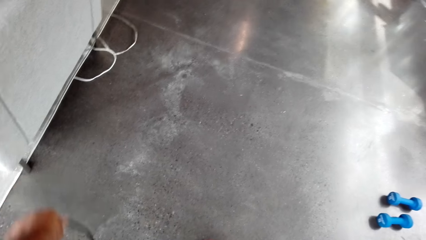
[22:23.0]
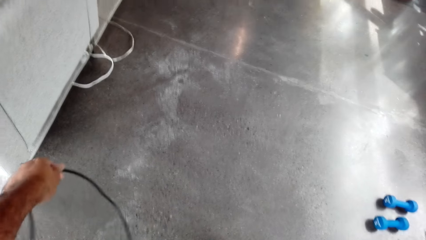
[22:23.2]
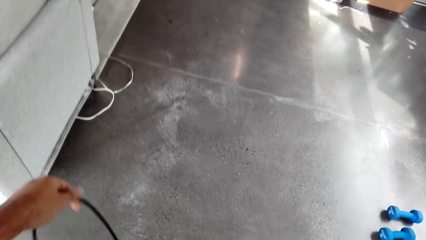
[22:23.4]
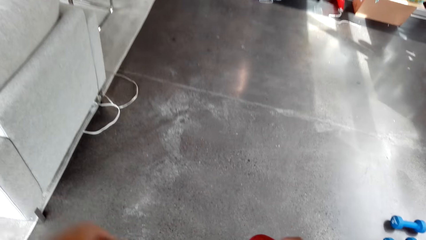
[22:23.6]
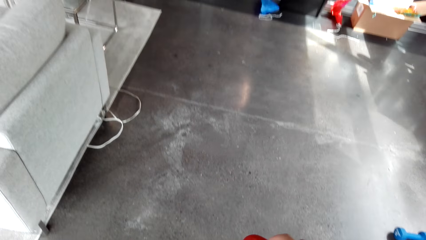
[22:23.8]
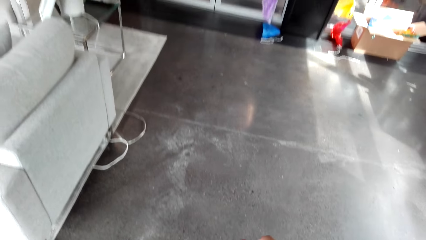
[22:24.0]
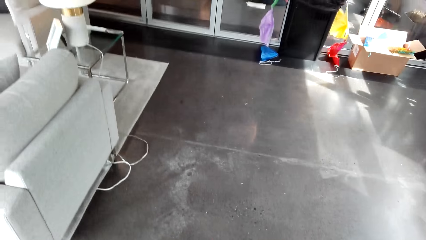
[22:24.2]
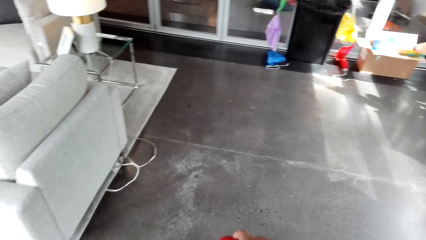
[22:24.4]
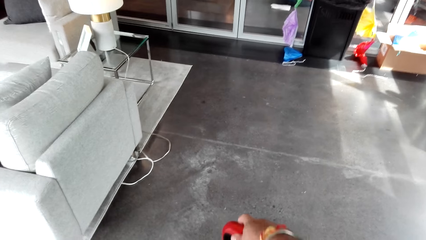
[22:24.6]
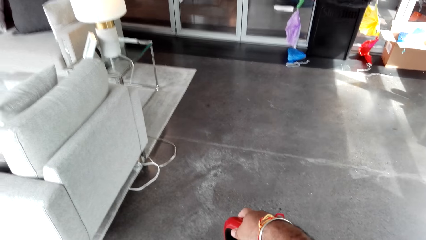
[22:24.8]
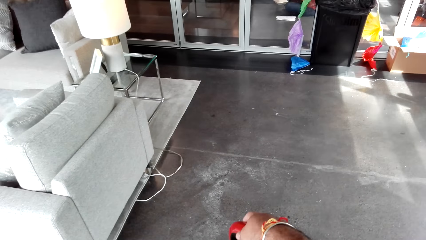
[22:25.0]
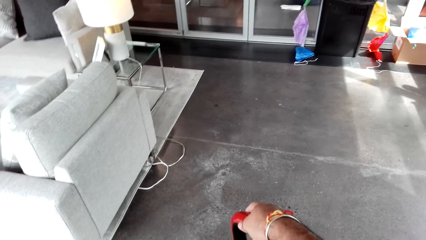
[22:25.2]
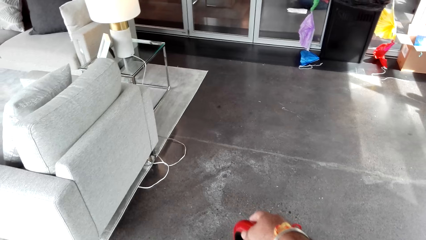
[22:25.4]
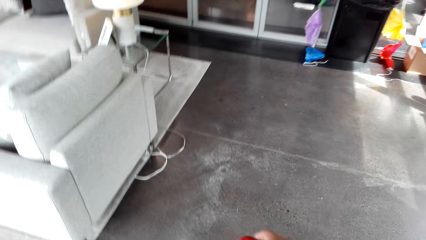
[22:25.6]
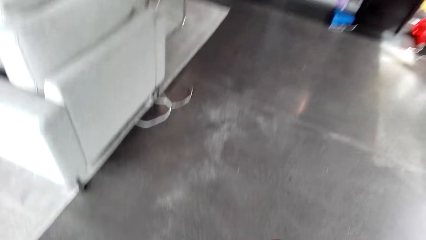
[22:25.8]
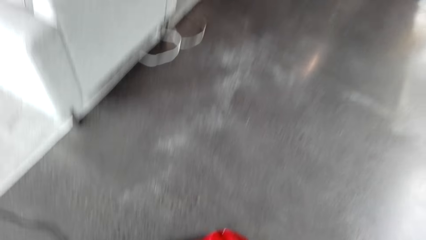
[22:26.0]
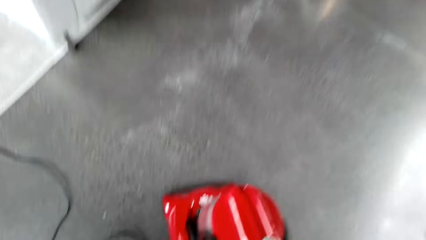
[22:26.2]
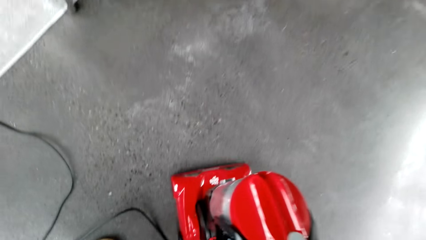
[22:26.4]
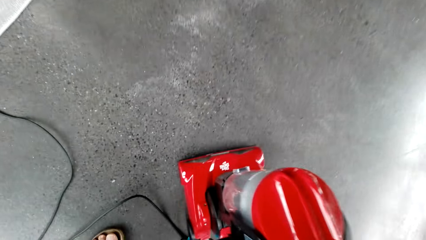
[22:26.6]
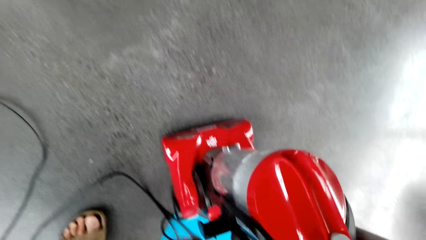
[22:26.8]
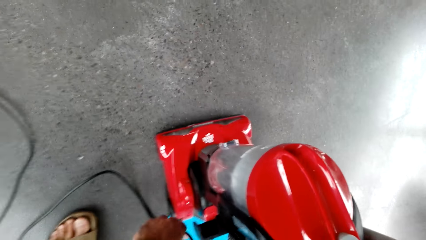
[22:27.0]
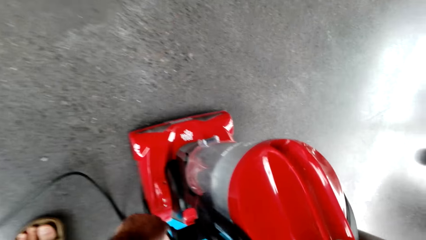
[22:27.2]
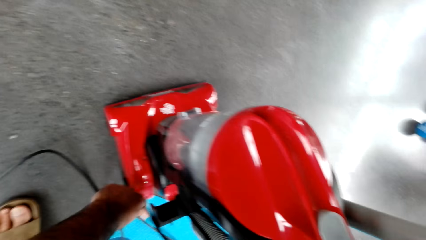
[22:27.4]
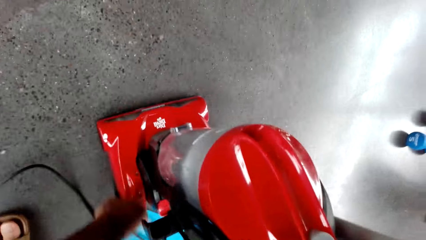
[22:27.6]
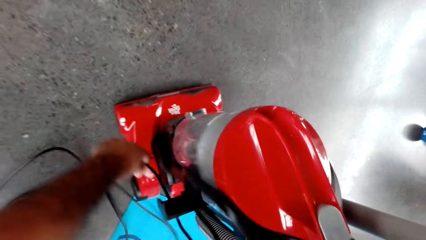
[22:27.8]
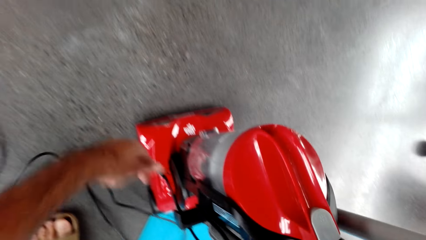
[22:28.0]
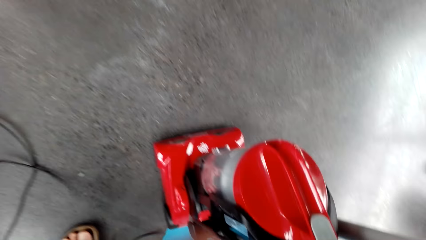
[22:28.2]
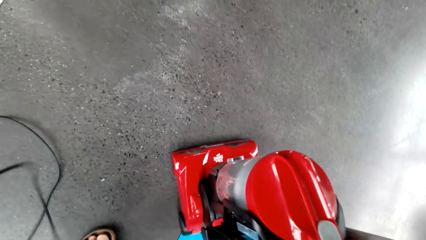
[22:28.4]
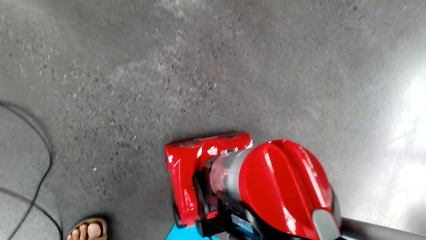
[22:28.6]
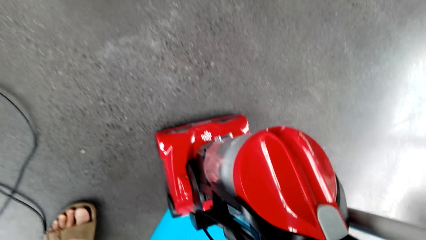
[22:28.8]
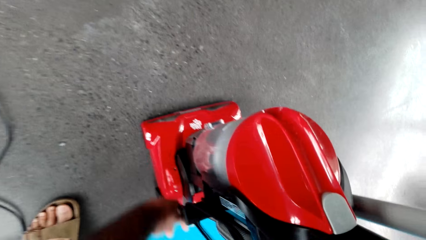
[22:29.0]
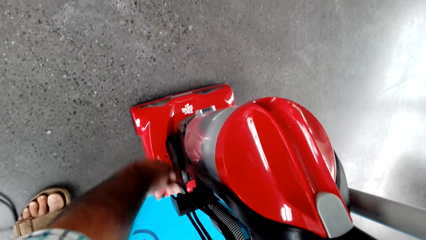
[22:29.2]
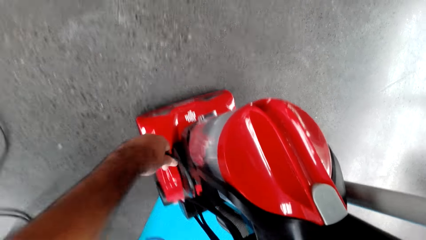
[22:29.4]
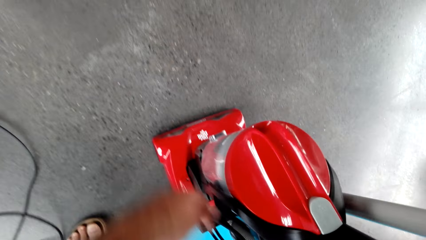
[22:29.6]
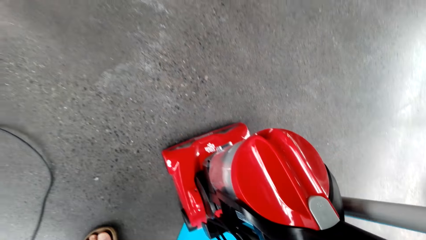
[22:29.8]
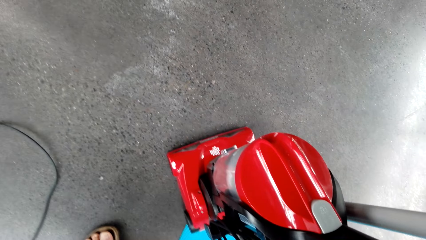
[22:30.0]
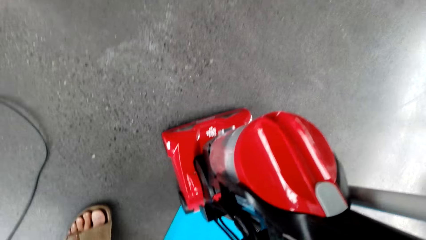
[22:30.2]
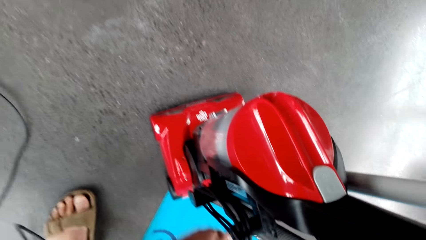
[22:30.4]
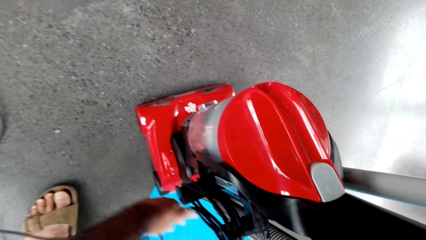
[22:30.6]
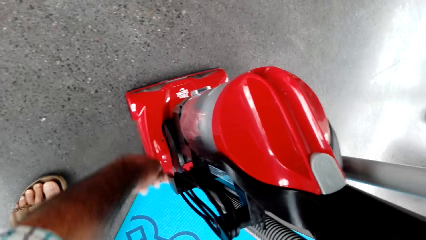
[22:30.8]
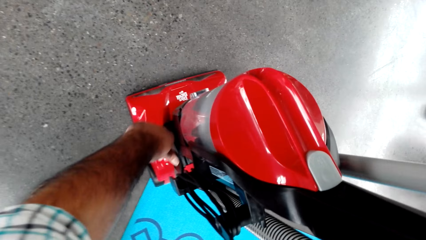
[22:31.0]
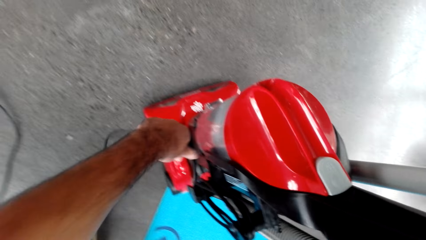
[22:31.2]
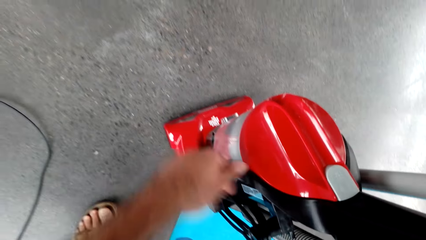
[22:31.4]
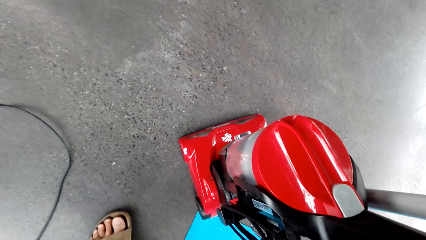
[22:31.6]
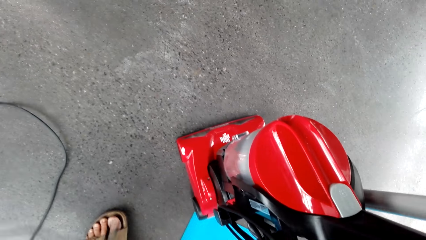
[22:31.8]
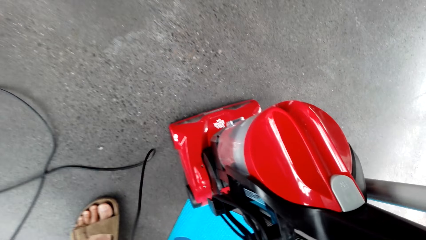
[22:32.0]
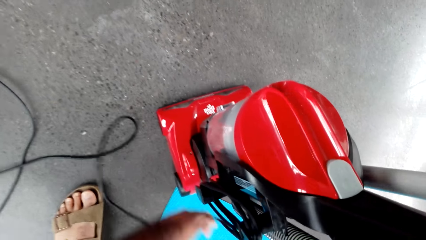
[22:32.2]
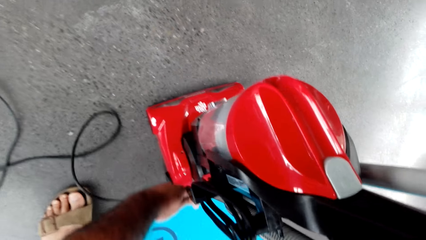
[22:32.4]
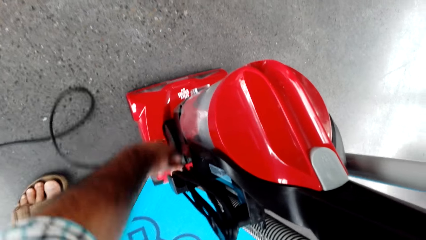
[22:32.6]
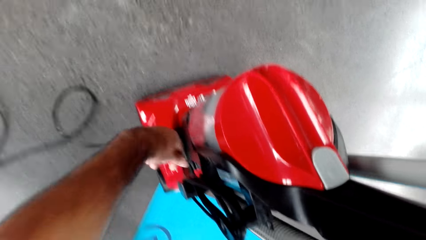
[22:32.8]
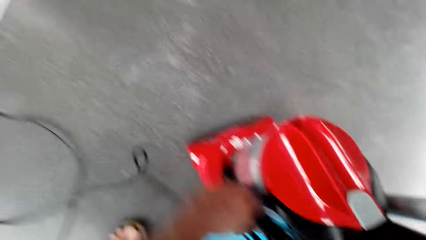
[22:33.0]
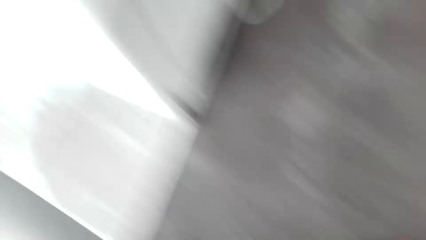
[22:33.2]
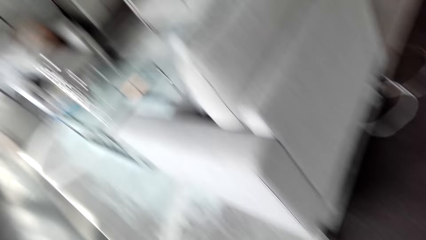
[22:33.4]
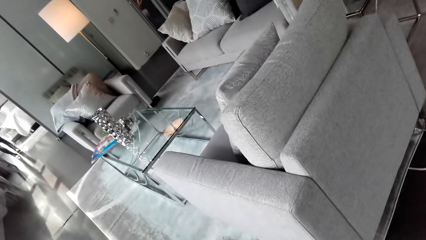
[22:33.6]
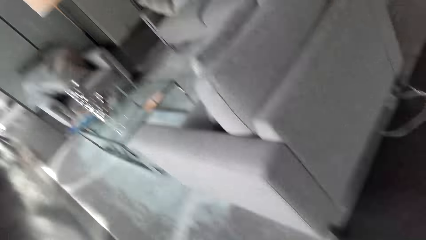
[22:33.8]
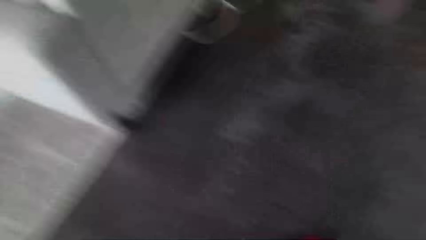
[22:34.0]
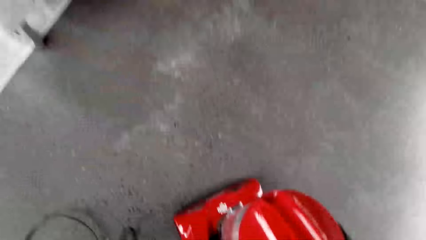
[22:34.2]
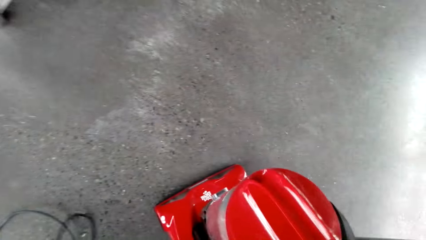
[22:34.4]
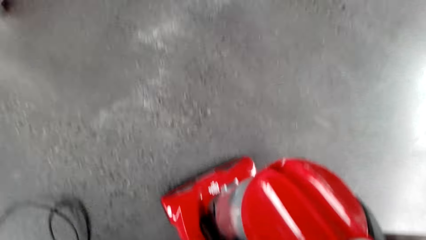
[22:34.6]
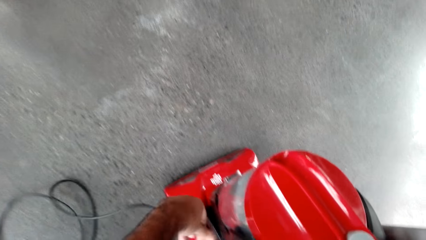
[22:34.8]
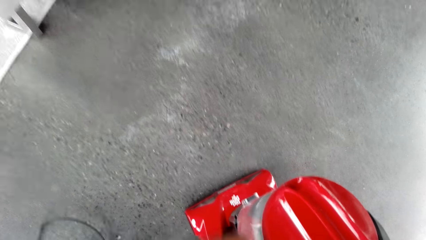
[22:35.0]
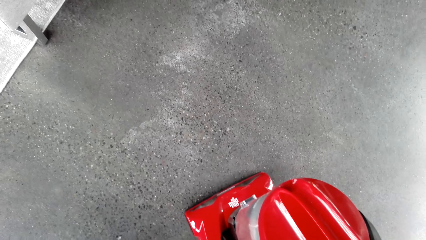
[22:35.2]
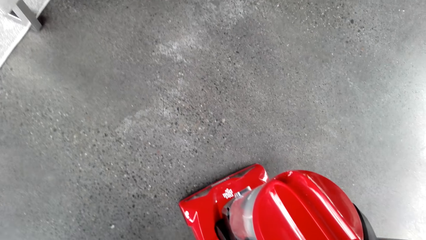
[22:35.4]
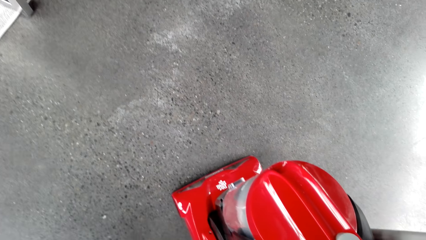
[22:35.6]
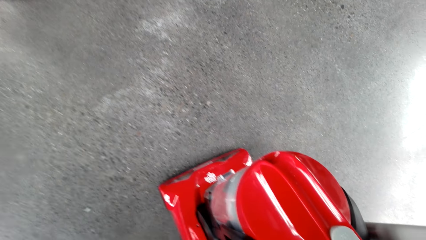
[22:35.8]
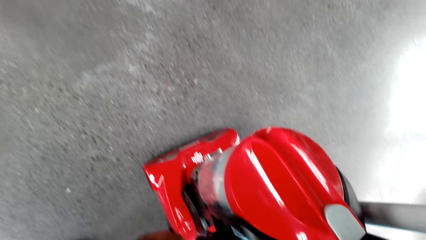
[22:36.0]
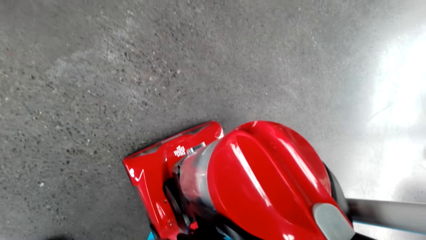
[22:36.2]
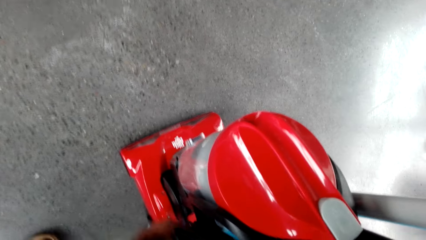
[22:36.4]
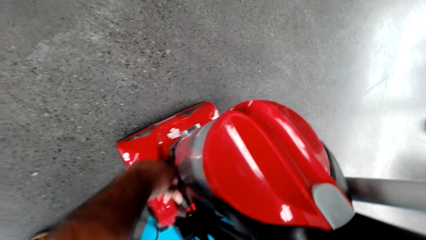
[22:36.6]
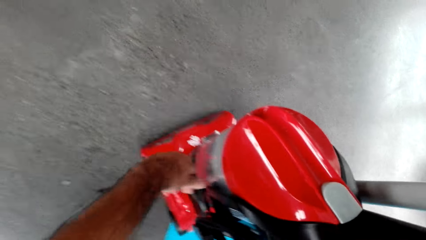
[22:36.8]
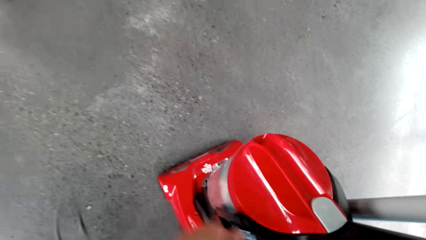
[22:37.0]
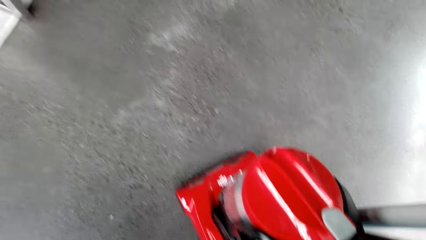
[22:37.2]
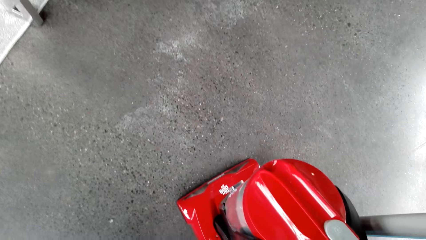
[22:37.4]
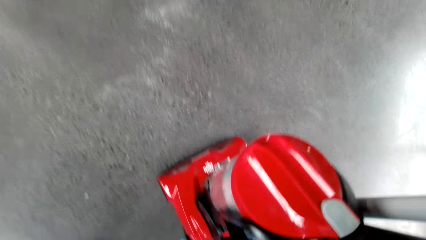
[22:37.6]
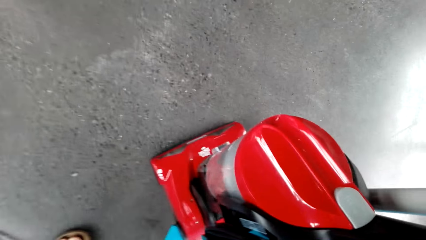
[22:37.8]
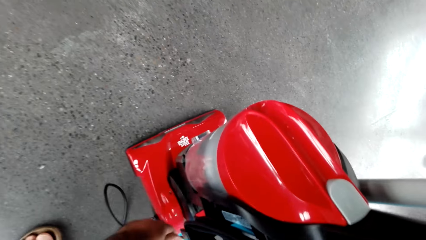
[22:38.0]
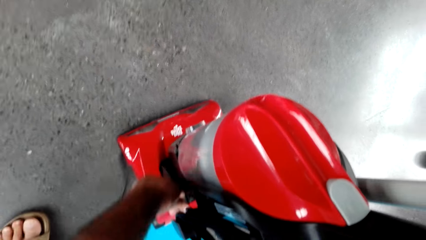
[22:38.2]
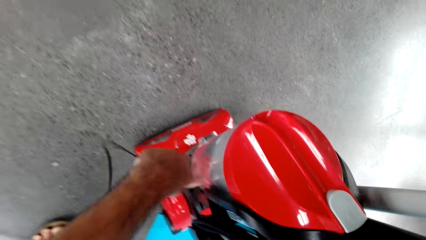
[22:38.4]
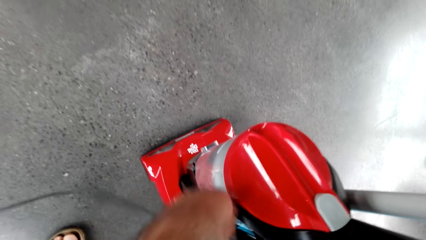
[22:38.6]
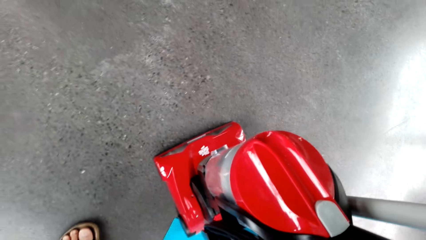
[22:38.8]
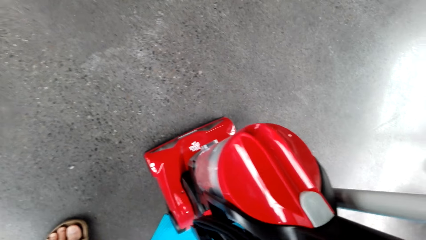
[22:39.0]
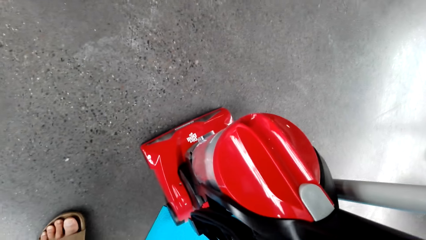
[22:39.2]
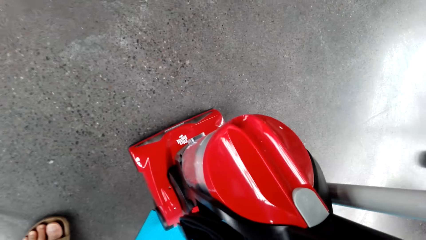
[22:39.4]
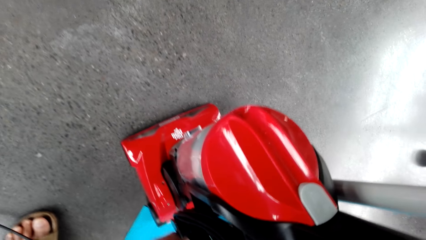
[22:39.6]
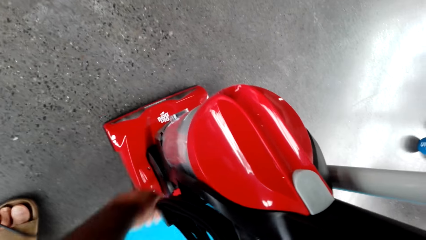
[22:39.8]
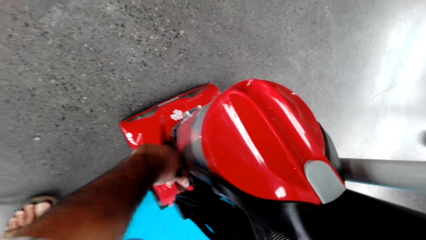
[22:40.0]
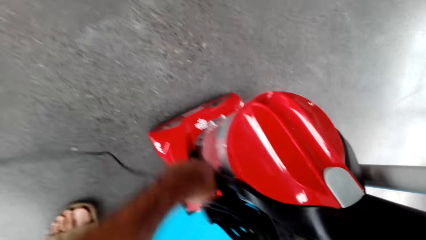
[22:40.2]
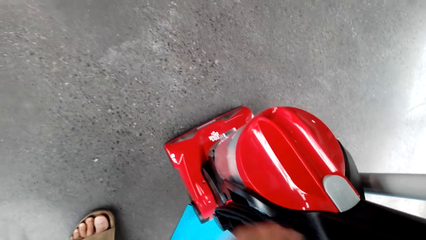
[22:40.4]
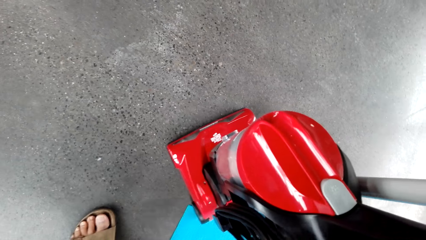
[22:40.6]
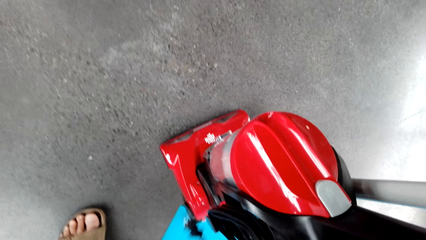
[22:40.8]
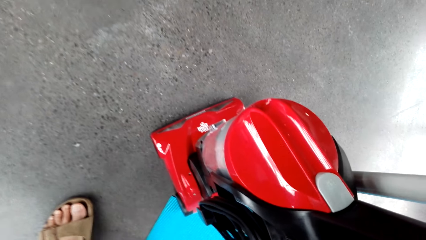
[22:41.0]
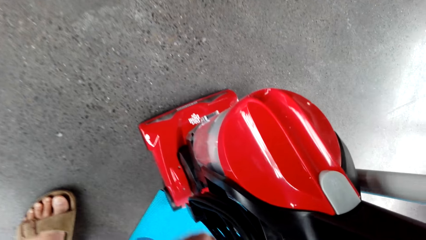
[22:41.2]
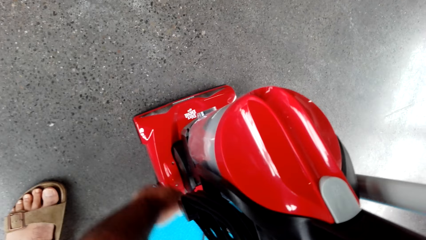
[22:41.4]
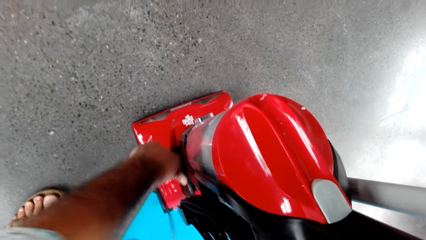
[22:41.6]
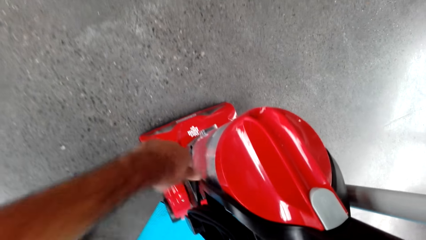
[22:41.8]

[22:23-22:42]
The camera wearer rolls the wire around the vacuum cleaner.
